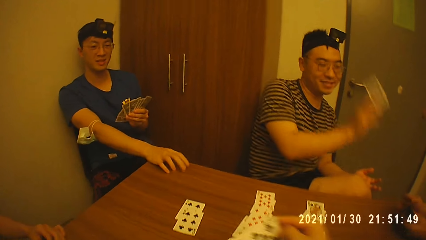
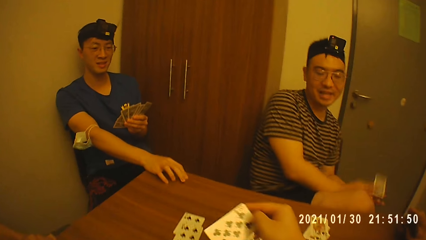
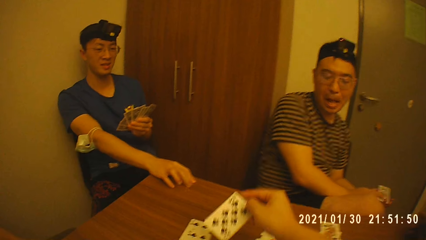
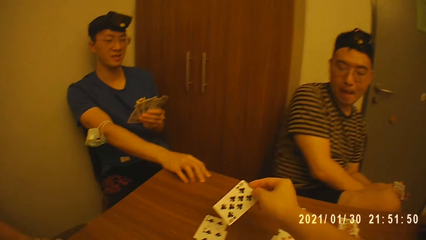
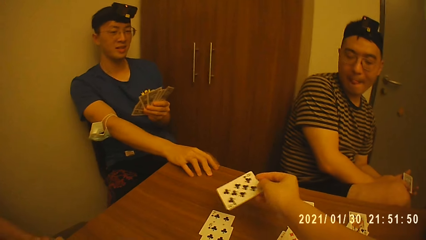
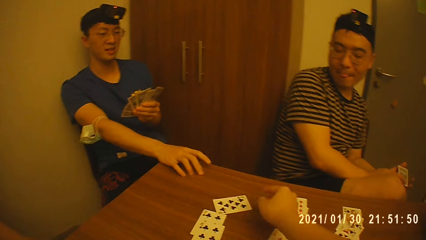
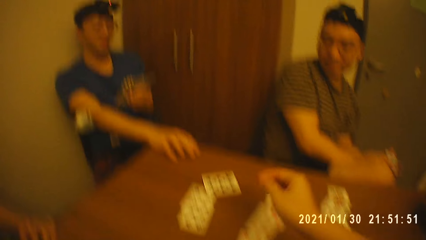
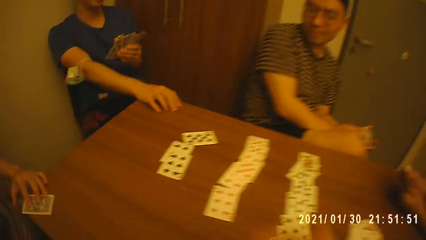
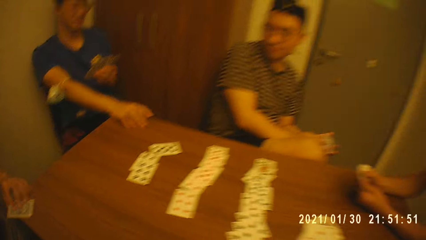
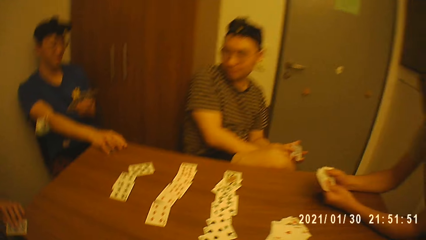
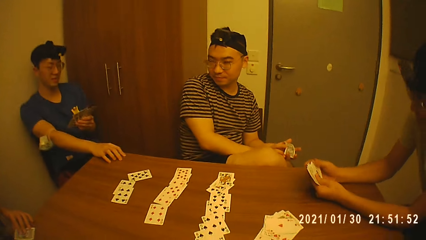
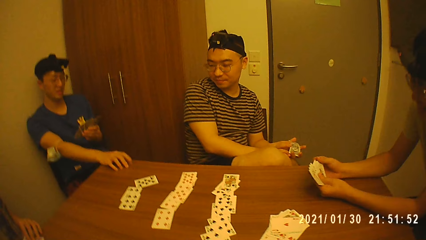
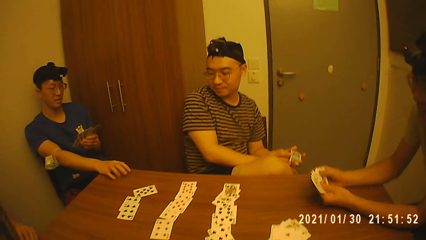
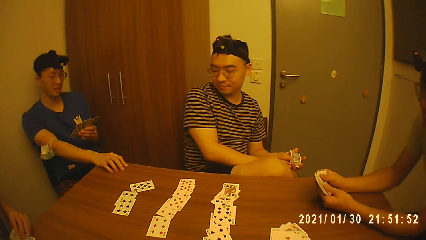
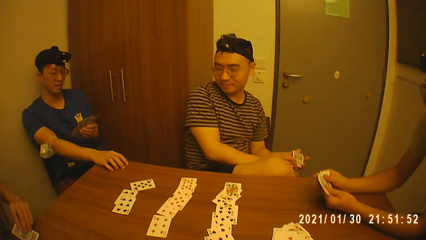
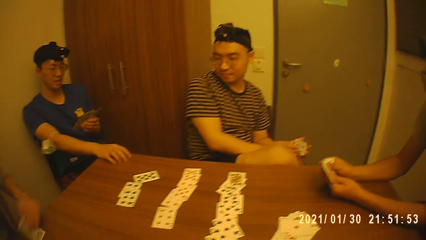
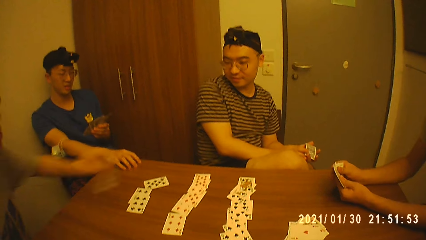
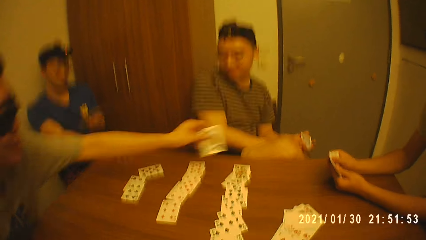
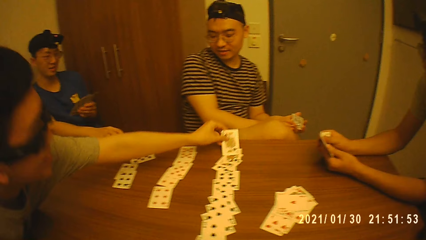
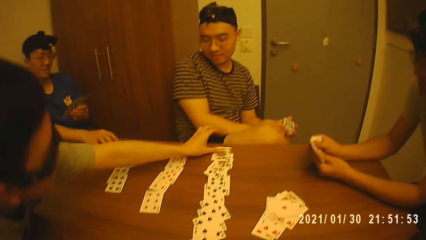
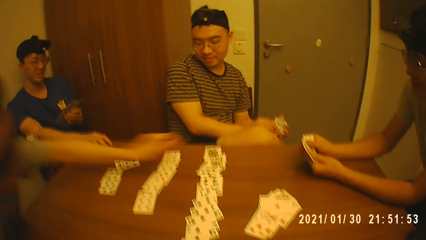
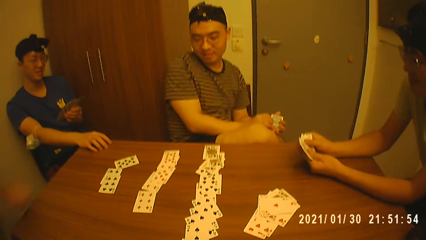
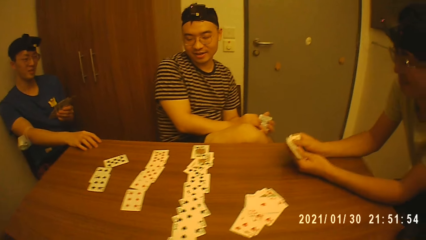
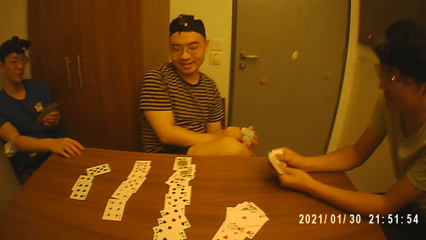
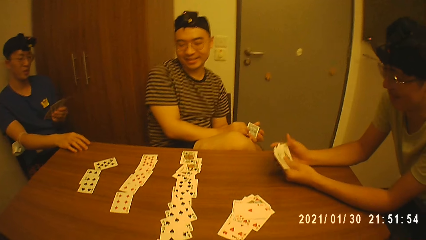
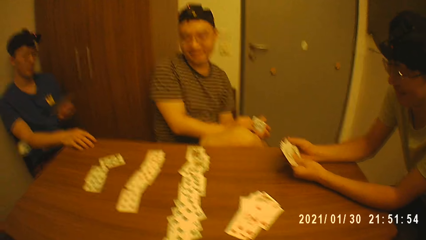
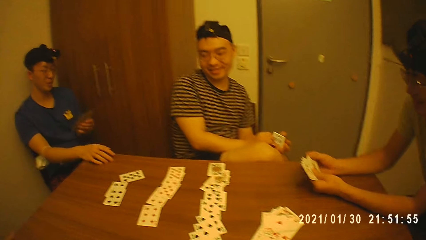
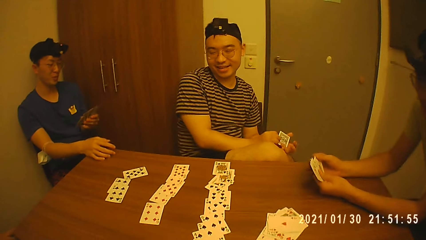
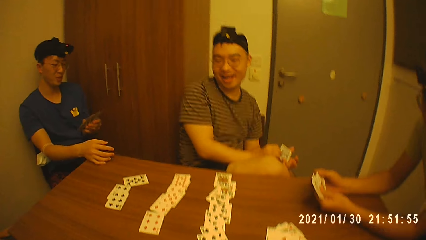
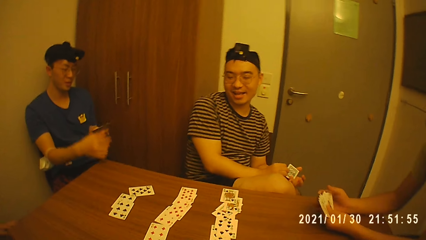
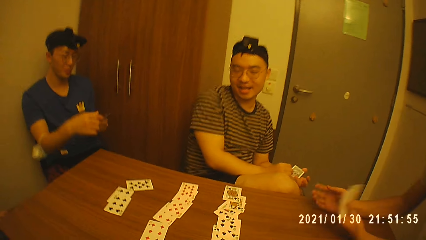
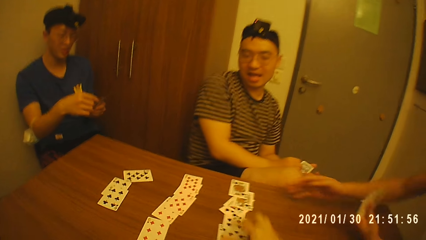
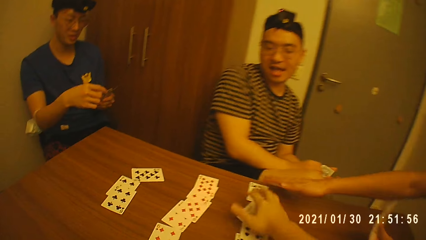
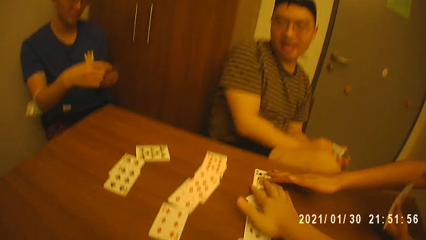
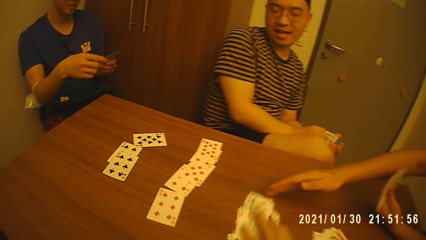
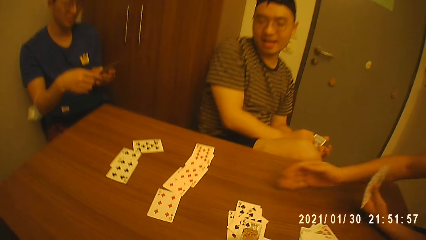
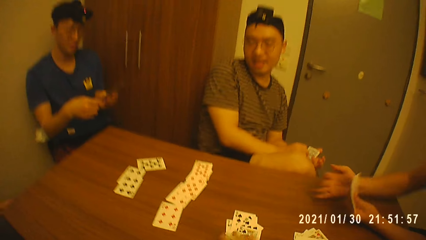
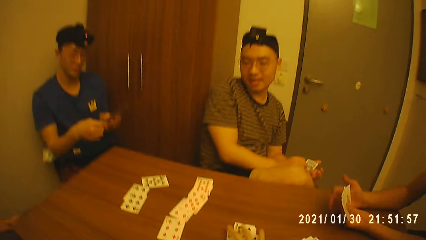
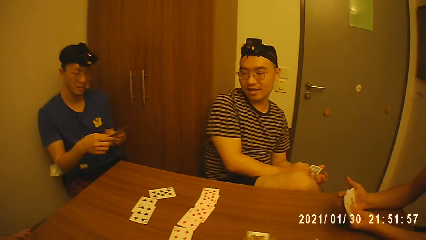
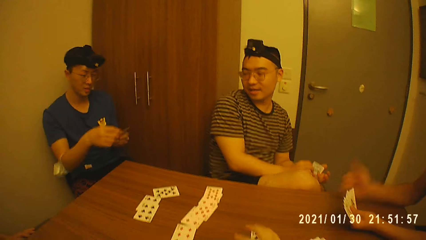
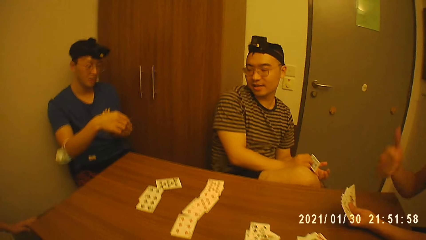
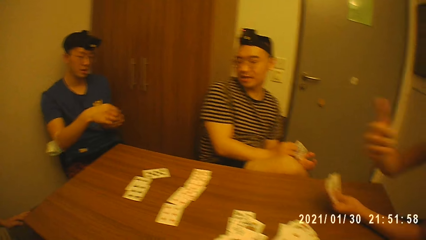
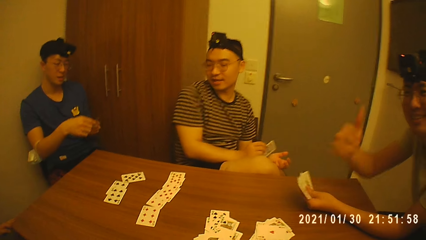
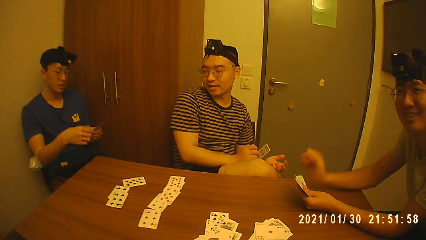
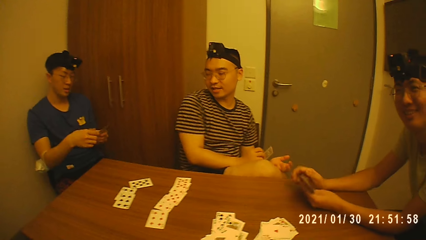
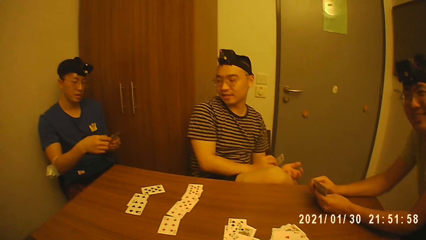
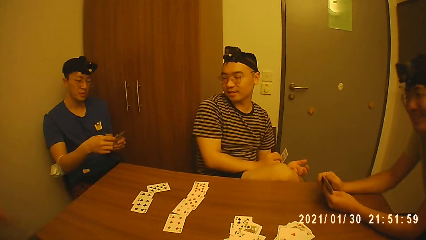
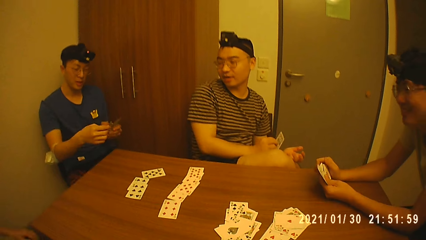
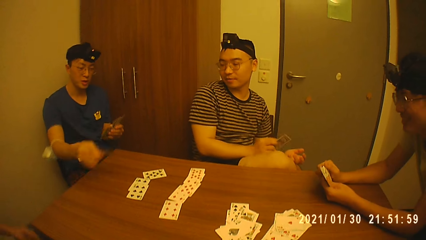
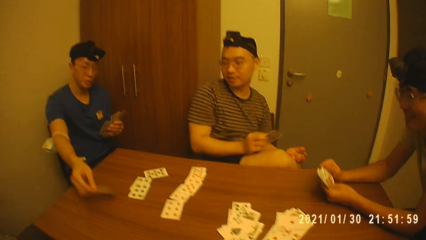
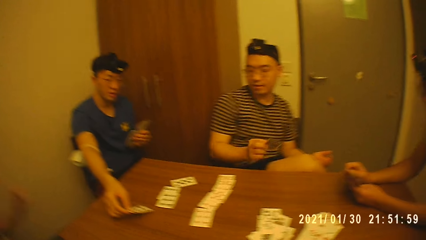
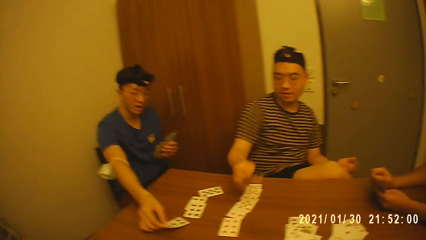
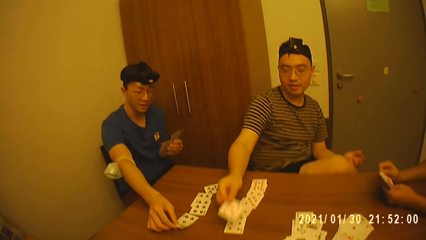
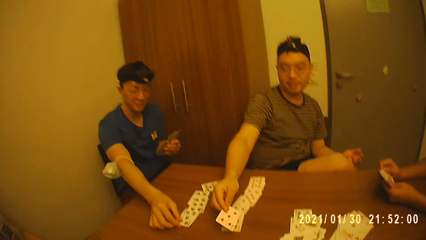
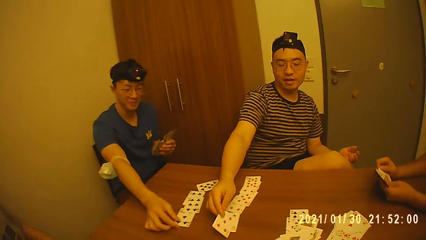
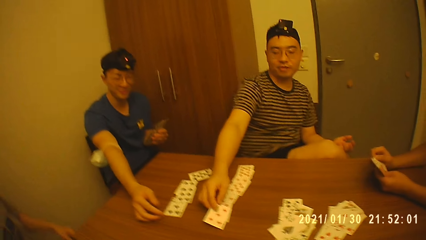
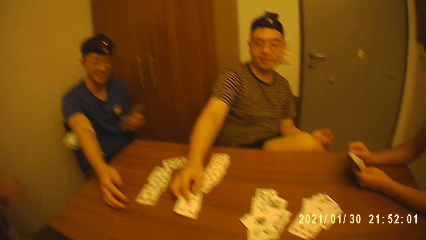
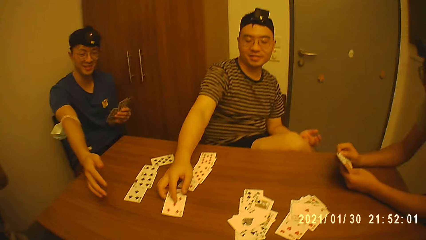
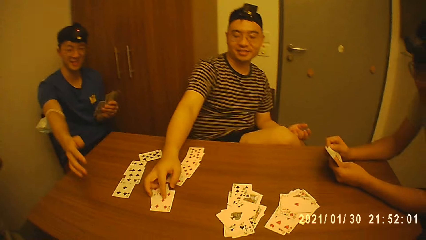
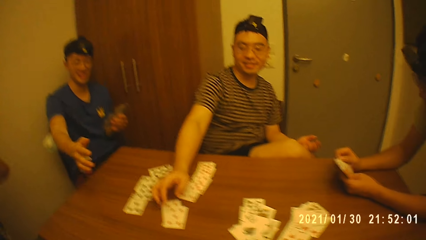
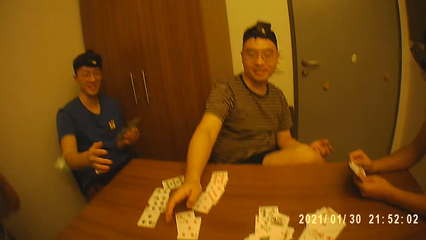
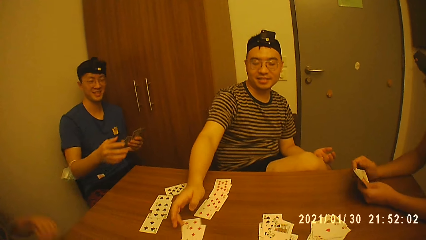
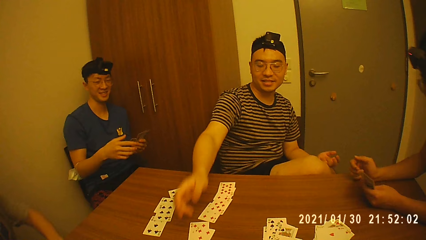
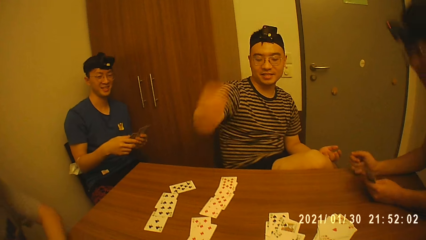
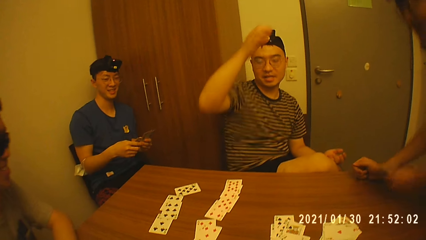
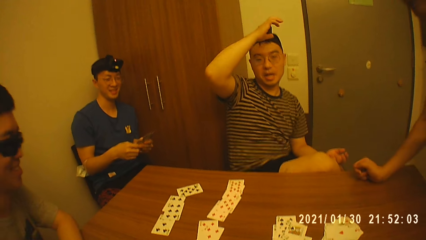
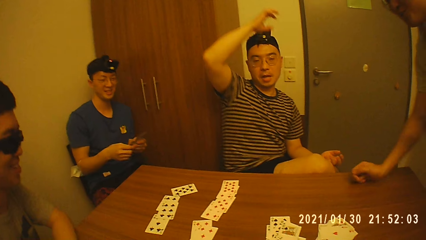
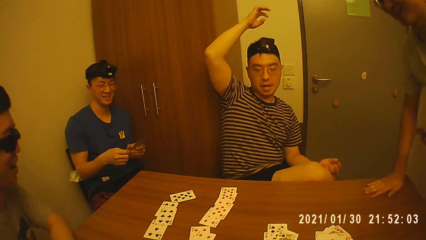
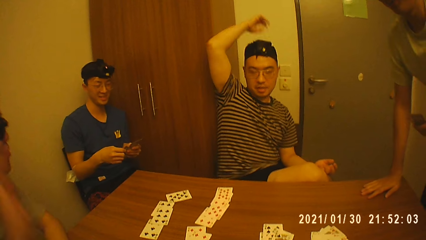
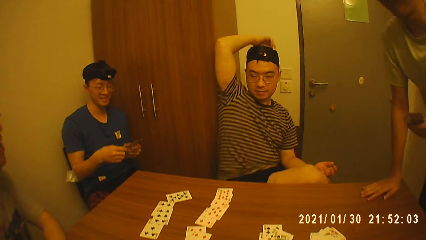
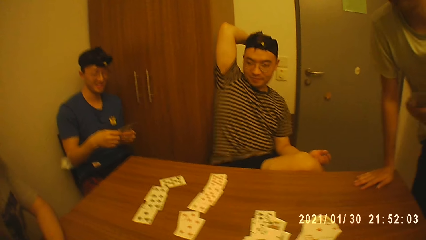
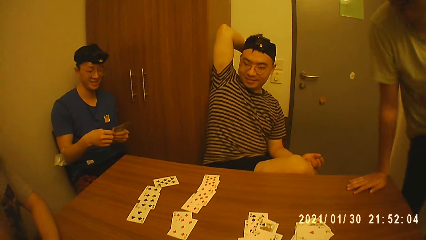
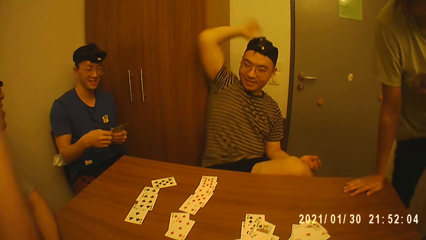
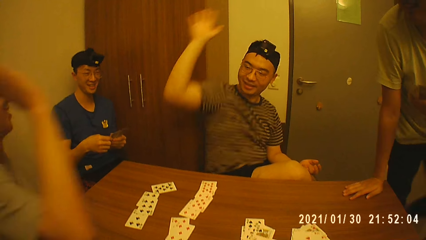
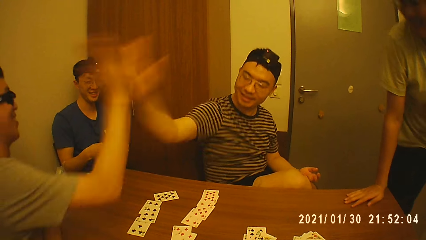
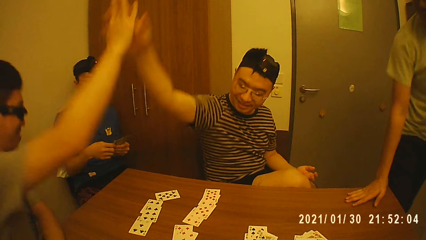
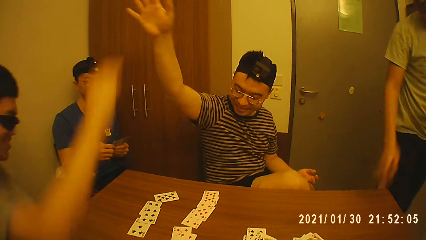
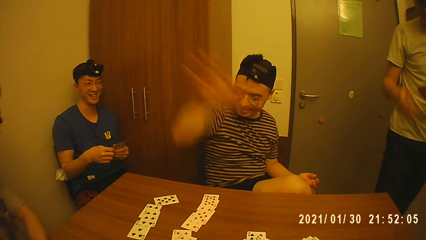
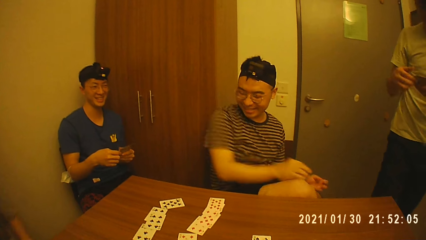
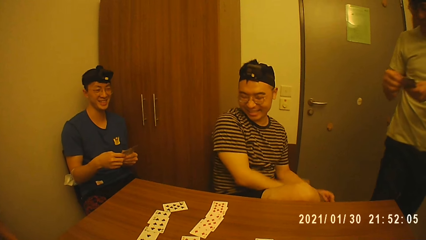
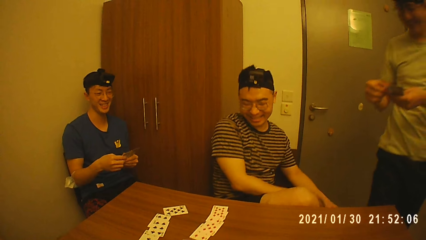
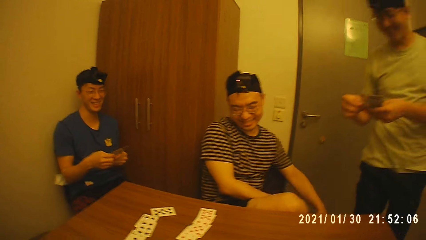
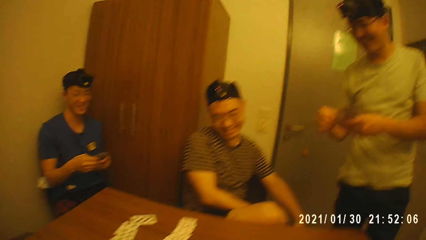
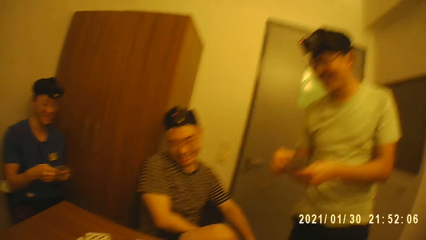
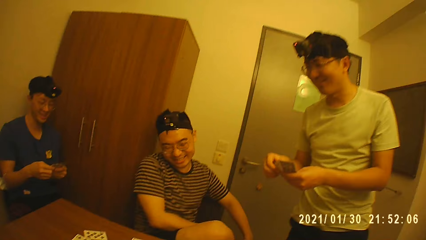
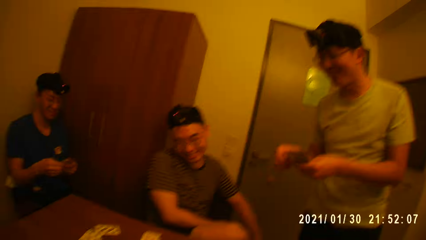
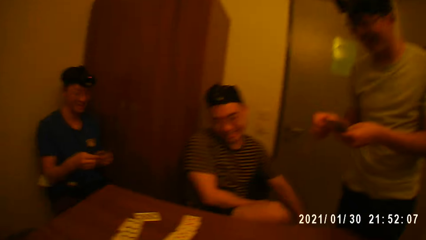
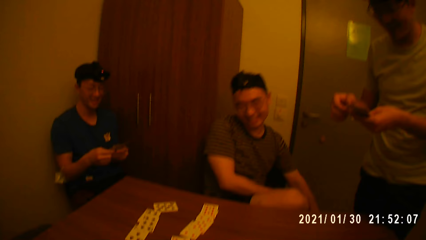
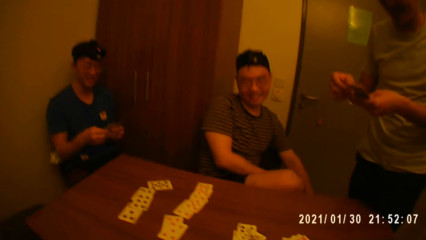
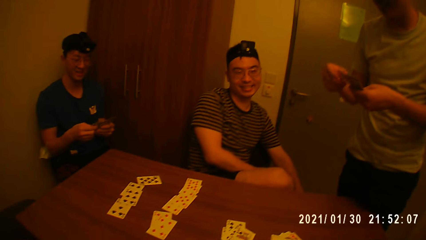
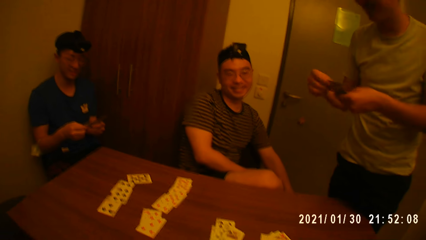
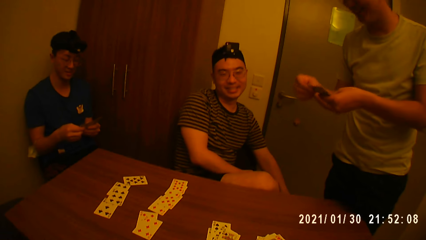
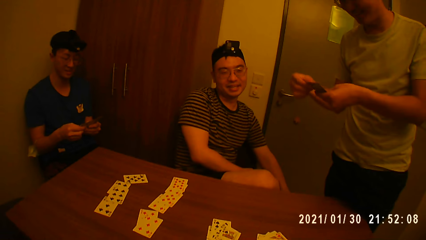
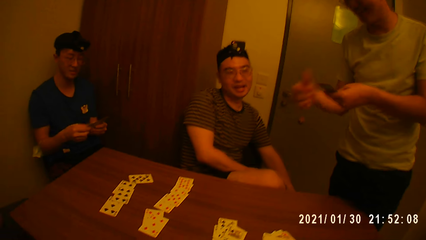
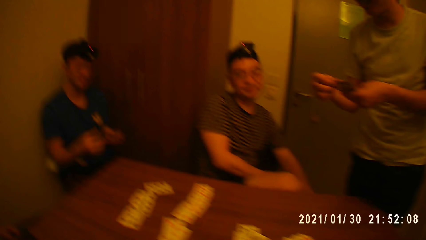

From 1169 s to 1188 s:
The camera wearer drops the card on the table with the right hand. A man drops the card on the table with his right hand. The camera wearer gathers the cards on the table with the right hand. The camera wearer and another man move the cards on the table. The second man converses with the camera wearer. A third man drops the card on the table with his right hand. A fourth man drops the card on the table with his right hand. The second man stands. The first man and the fourth man high-five.
